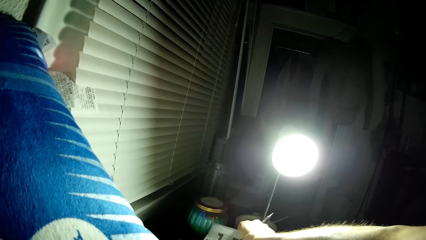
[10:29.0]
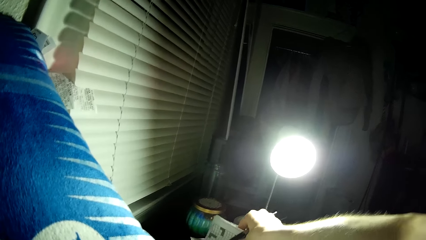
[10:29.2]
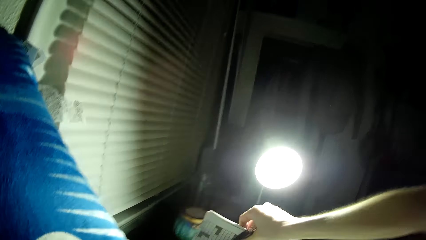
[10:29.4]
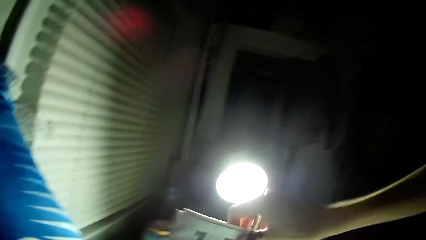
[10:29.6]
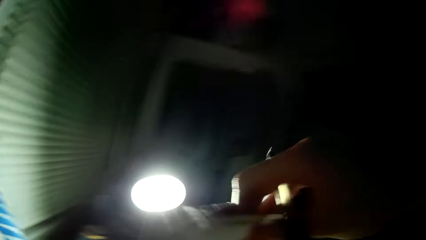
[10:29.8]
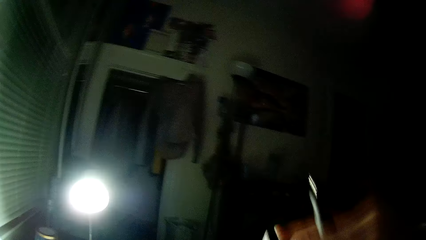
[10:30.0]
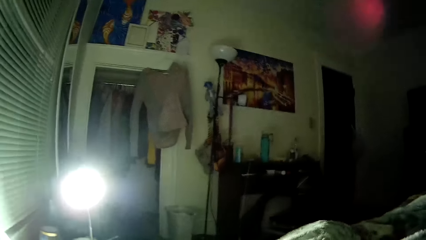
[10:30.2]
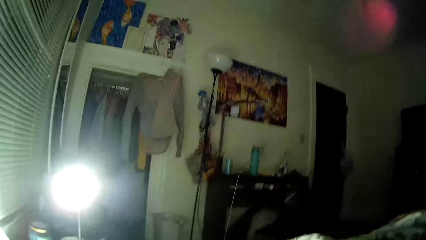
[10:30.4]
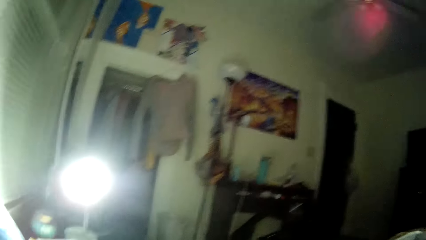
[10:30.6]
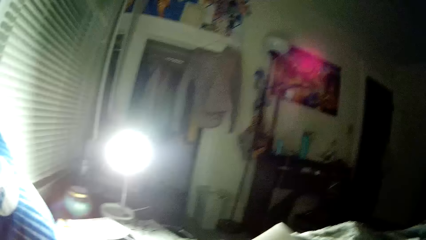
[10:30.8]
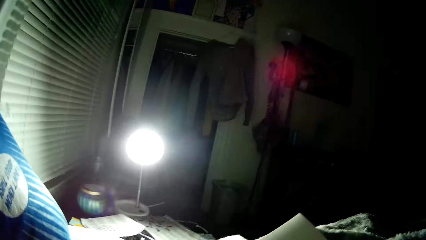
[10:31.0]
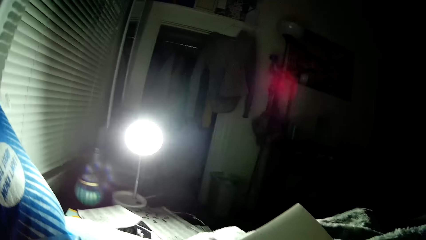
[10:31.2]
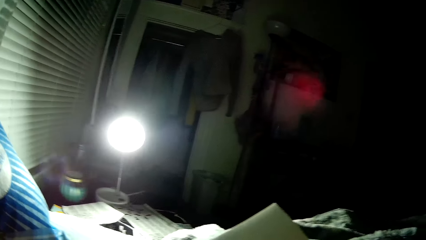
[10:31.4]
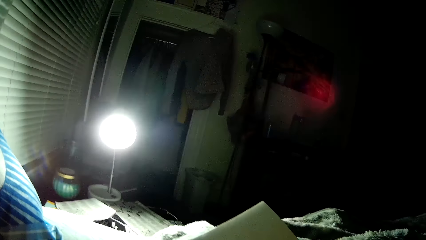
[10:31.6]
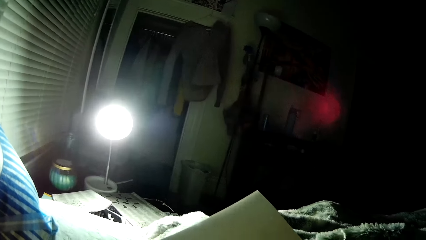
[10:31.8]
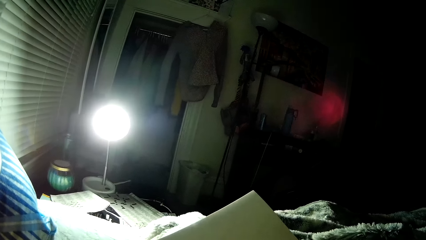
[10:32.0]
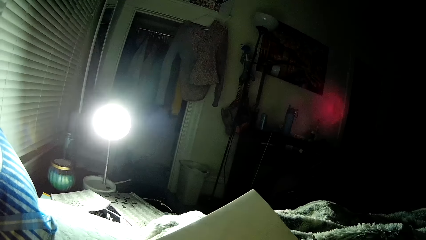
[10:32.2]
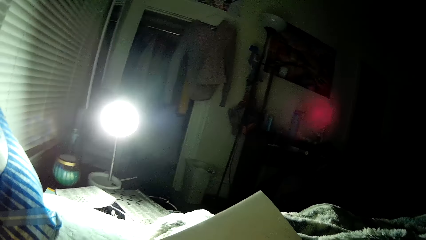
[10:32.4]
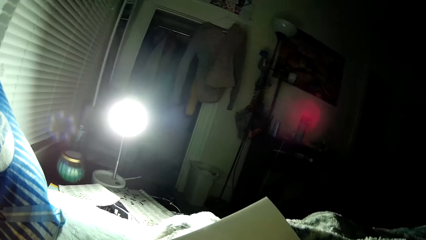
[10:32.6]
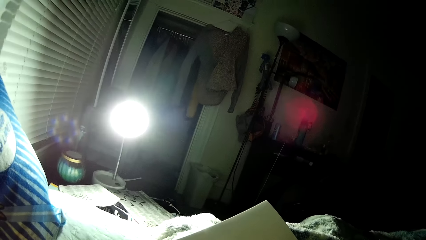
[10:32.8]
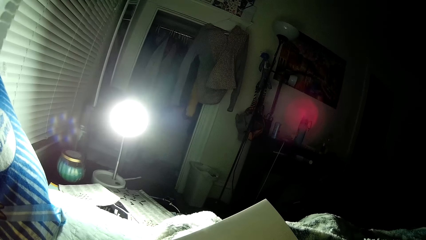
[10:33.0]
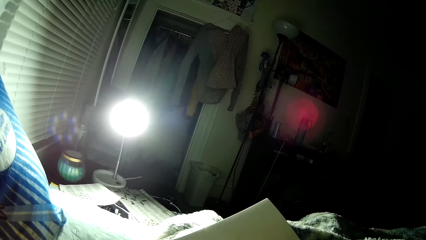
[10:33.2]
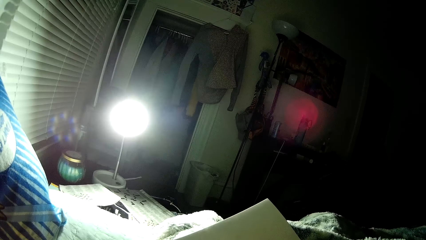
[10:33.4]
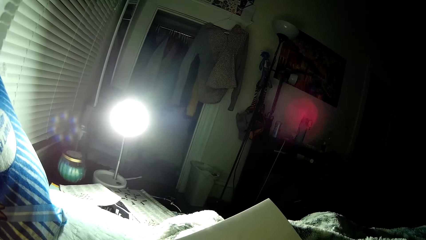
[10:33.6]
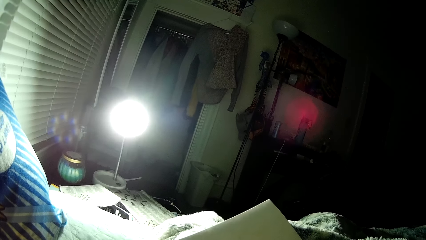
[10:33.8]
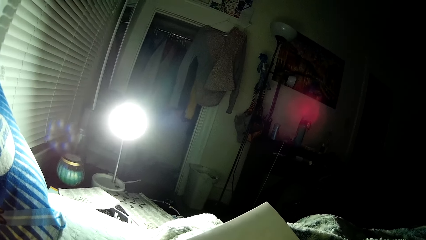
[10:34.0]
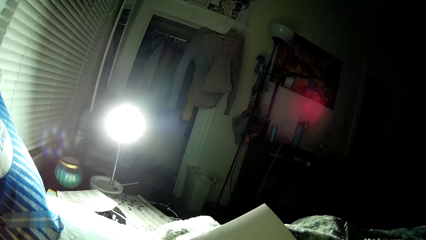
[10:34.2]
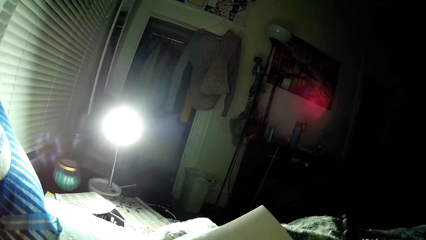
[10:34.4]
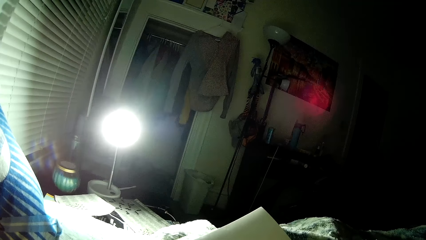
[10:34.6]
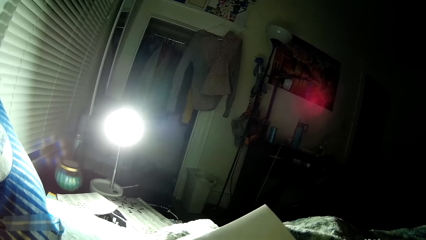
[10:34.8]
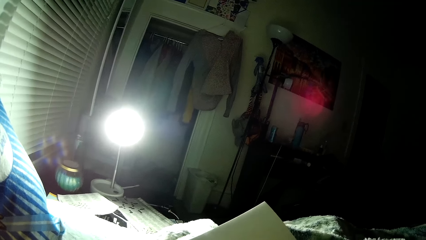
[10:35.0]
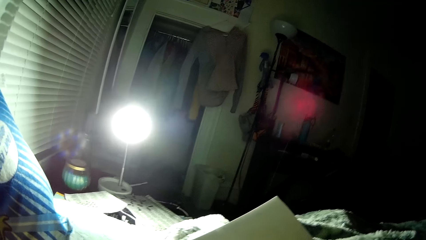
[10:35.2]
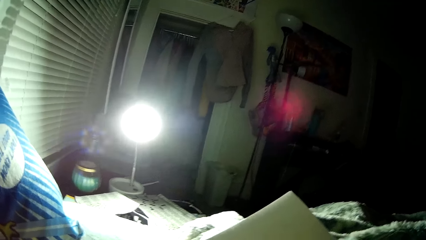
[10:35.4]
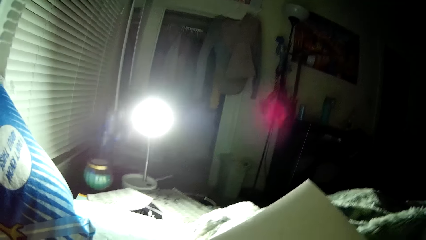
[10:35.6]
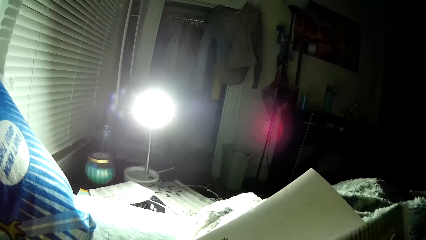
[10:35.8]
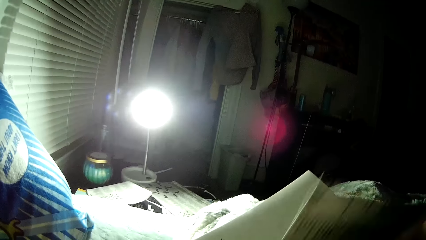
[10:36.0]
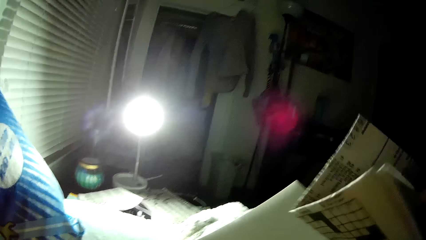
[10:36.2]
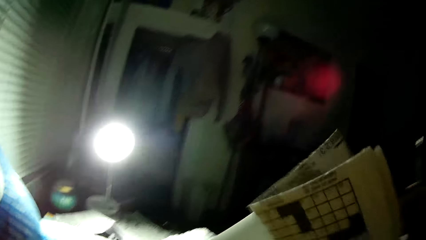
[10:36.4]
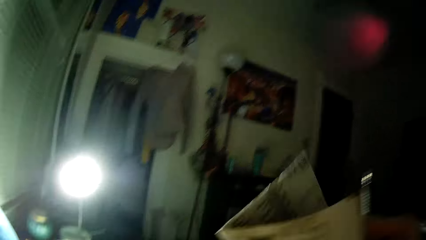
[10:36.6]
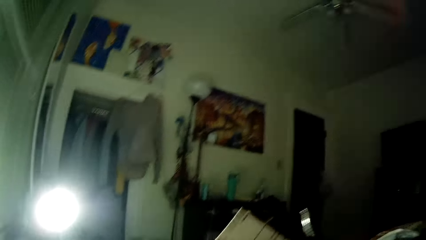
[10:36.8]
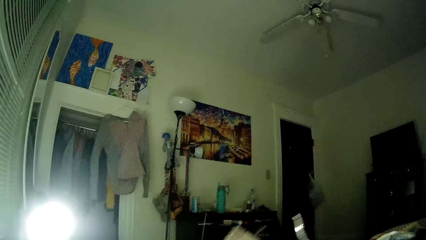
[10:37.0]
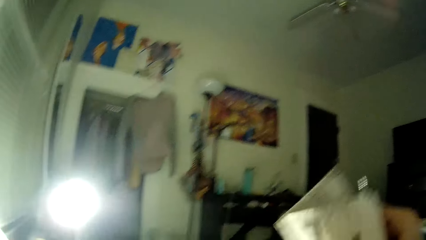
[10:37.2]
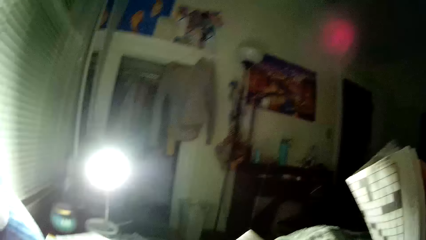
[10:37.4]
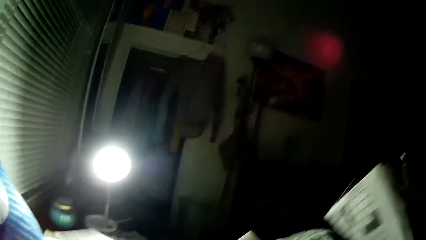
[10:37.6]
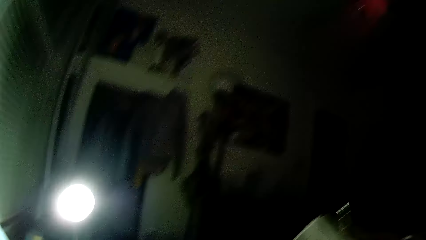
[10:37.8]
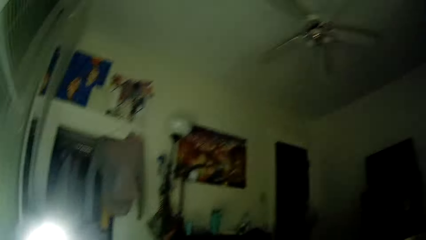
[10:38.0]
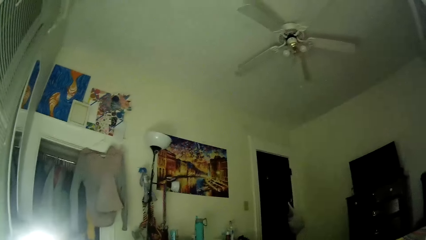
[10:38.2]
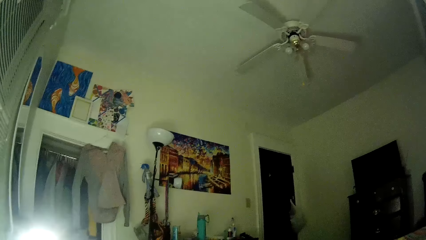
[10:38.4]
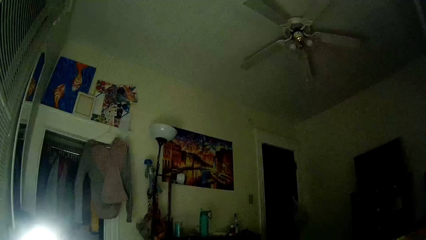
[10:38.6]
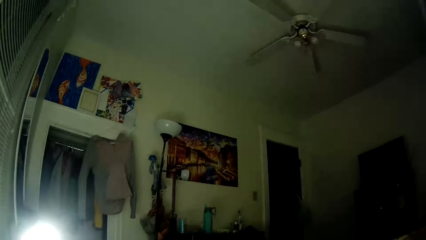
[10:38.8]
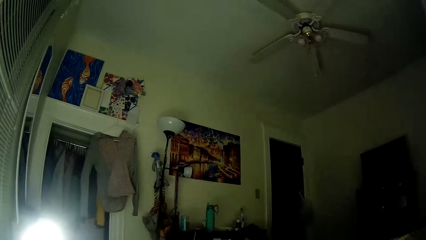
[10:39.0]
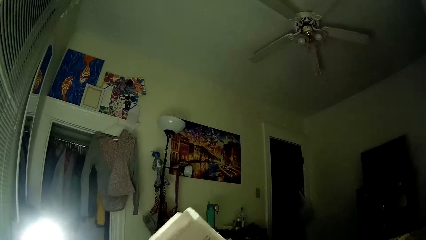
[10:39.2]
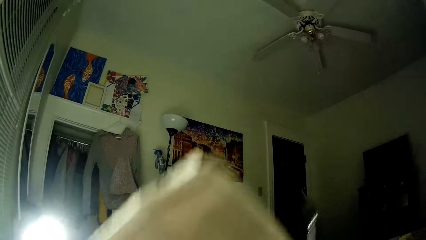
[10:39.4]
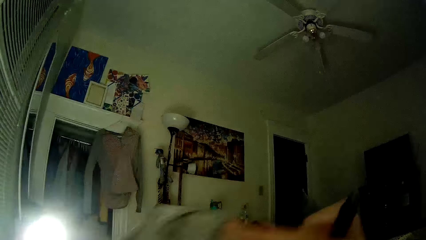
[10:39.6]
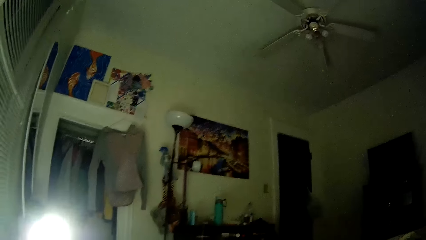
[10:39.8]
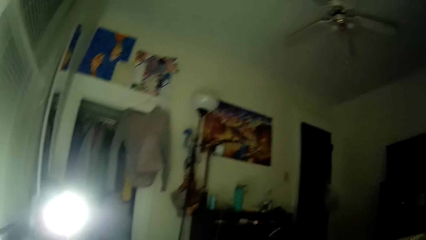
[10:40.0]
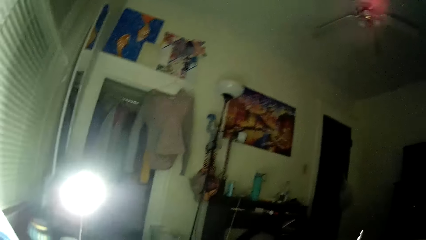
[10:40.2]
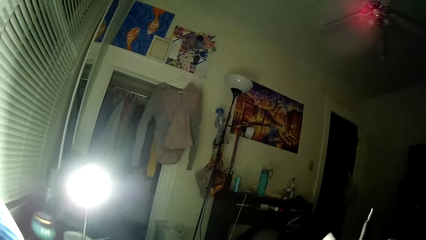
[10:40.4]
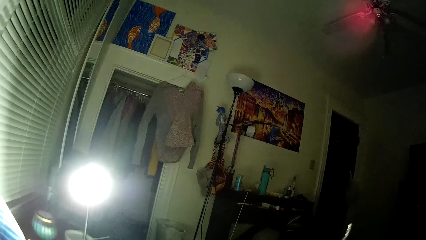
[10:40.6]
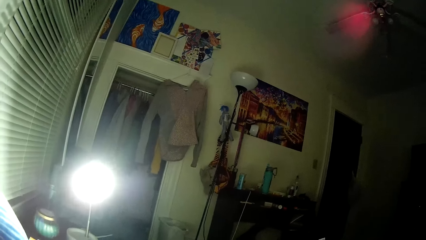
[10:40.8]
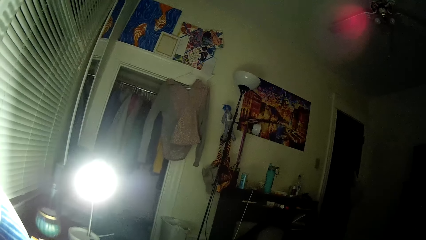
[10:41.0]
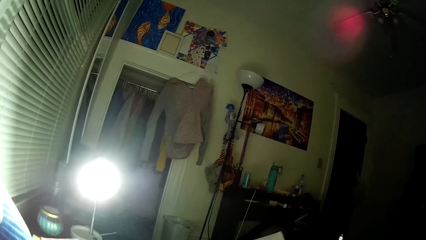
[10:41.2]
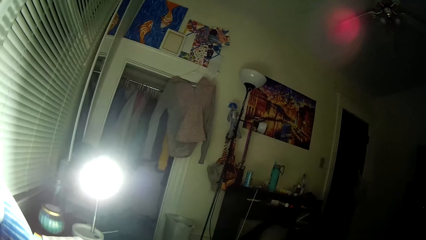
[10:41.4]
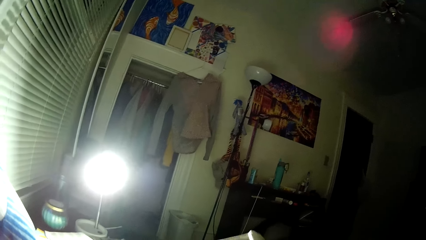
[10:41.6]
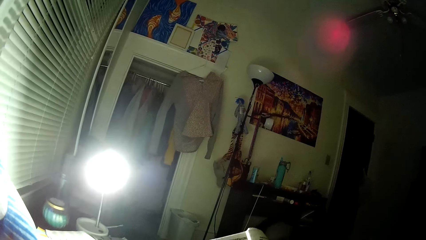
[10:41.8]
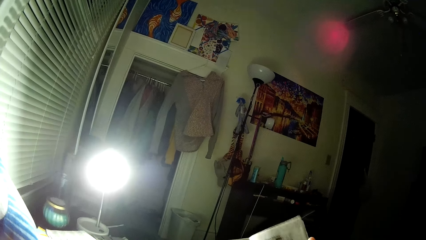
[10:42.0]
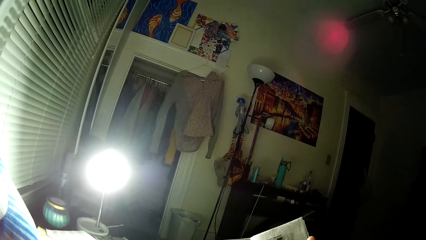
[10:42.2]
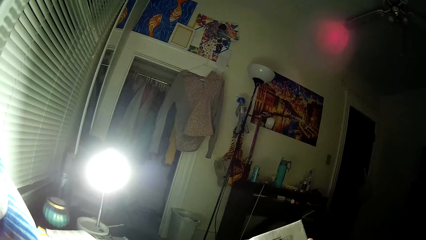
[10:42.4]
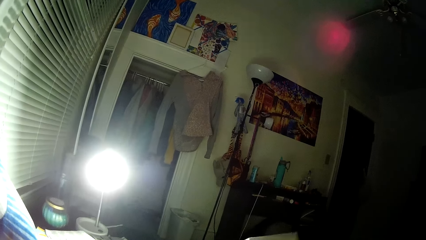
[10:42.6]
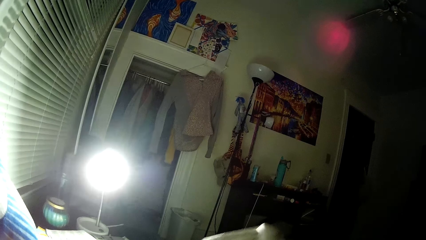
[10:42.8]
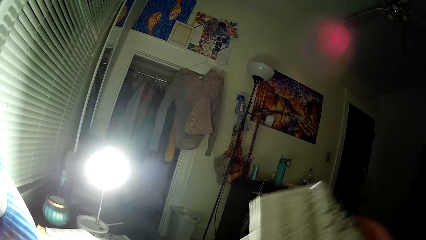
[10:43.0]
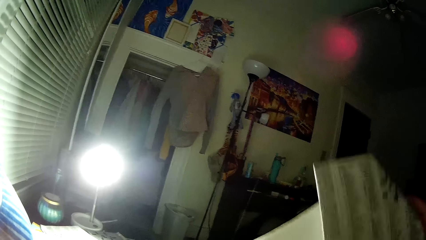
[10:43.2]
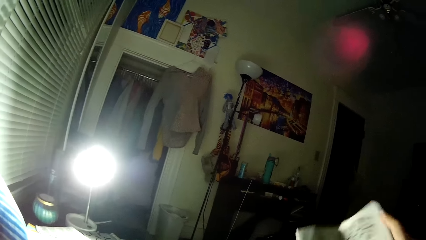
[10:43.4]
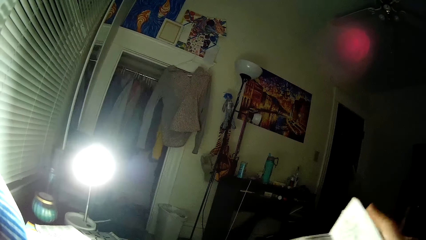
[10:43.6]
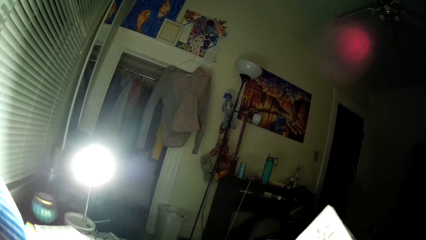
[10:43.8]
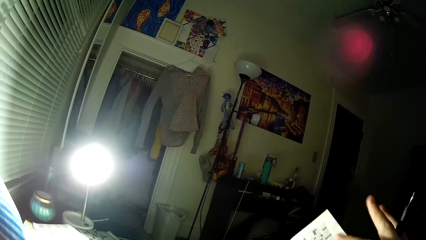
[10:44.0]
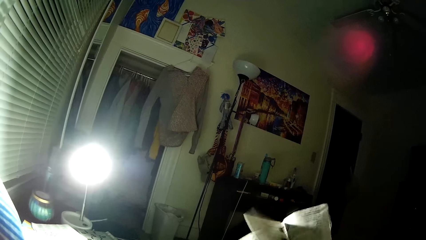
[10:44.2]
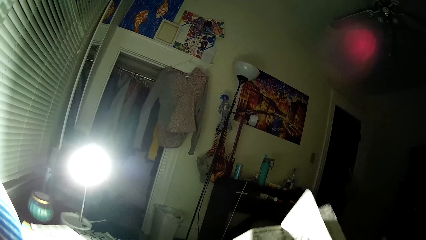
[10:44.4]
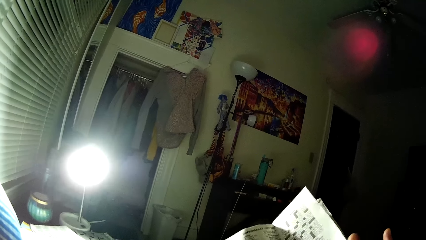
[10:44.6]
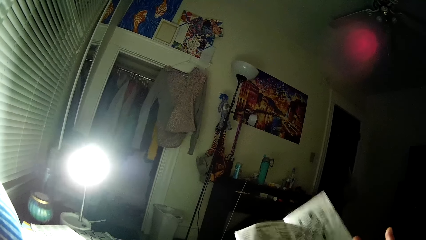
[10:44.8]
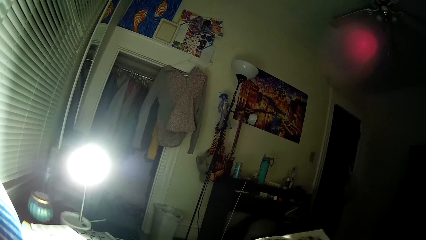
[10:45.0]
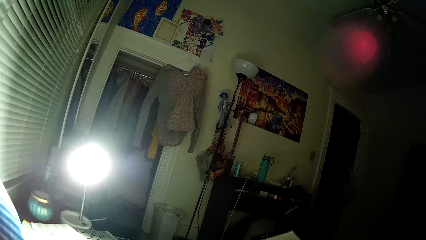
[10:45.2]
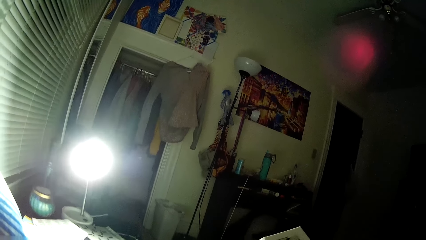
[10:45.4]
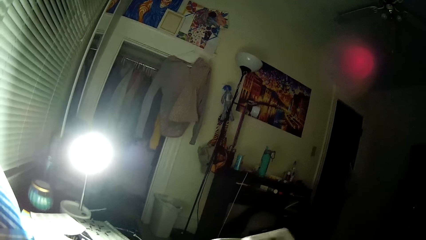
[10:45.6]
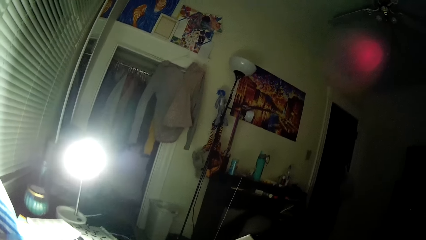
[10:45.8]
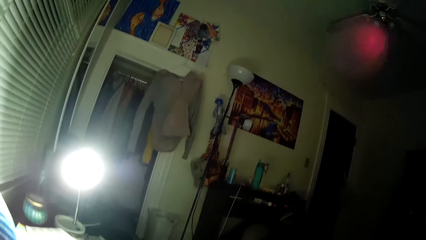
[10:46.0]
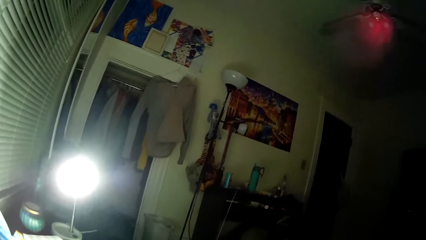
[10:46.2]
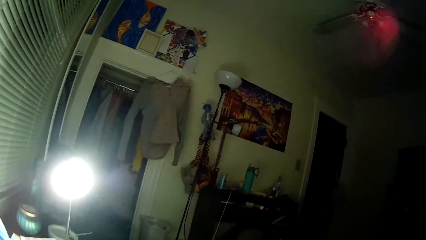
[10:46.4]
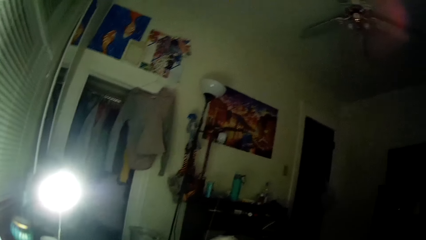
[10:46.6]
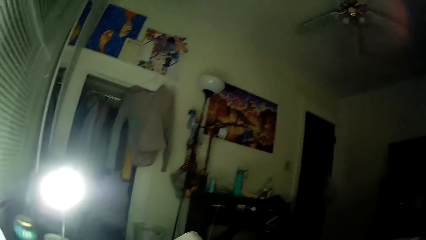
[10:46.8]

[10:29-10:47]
The camera wearer picks up a sudoku paper. They pick up the paper with puzzle games. They look around the room, turn the paper and flip the pages.
